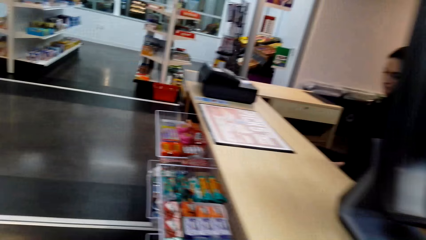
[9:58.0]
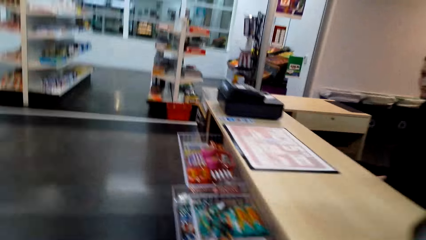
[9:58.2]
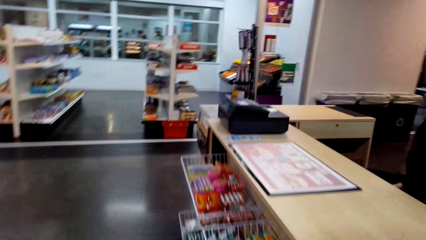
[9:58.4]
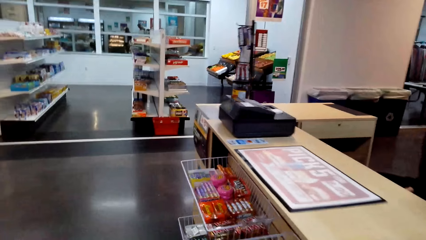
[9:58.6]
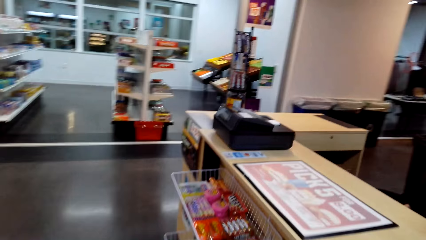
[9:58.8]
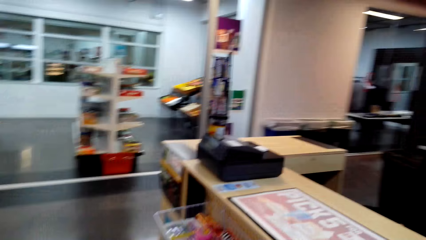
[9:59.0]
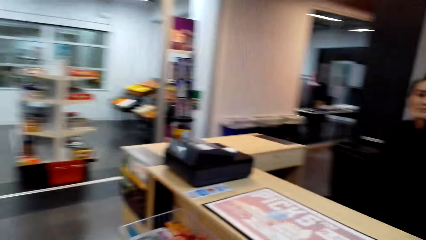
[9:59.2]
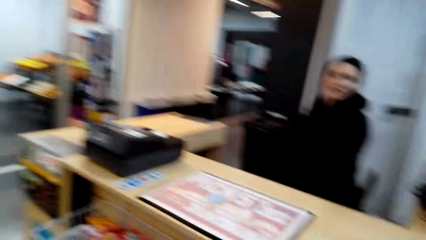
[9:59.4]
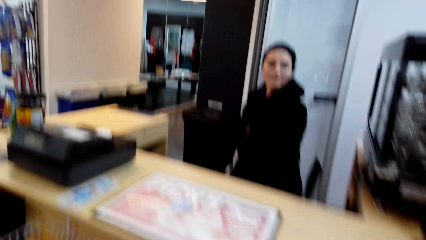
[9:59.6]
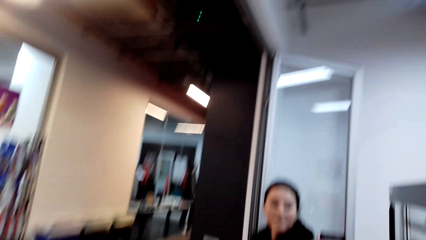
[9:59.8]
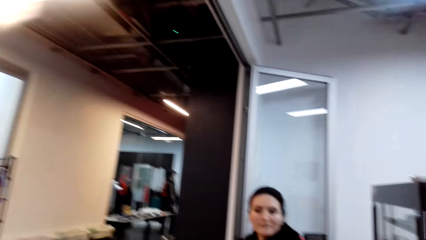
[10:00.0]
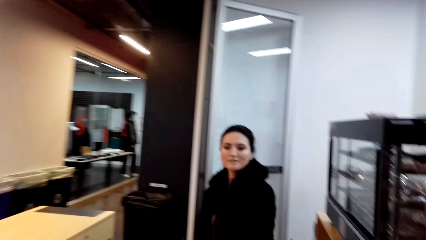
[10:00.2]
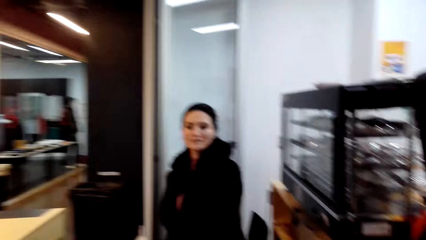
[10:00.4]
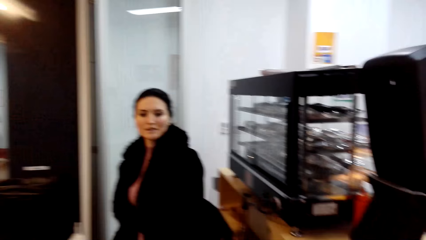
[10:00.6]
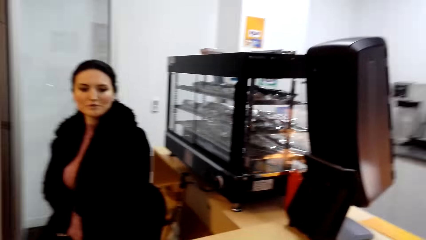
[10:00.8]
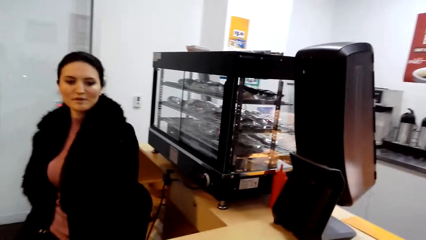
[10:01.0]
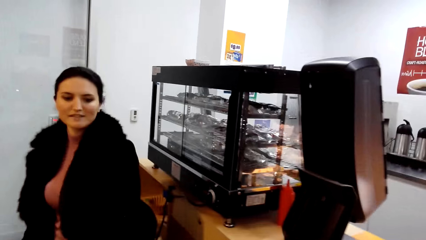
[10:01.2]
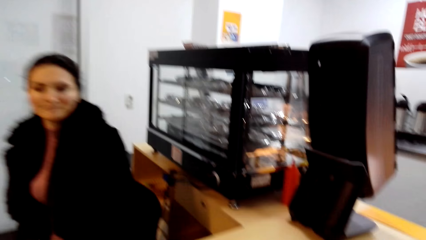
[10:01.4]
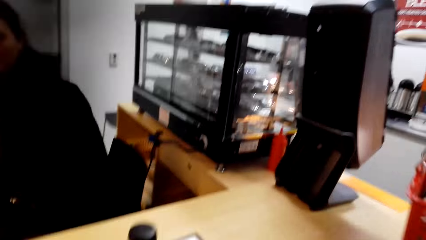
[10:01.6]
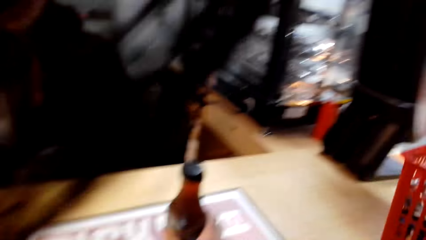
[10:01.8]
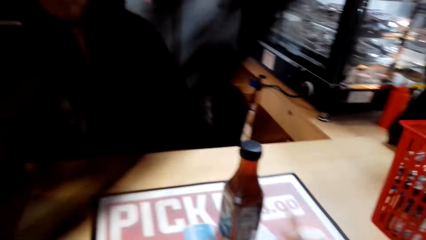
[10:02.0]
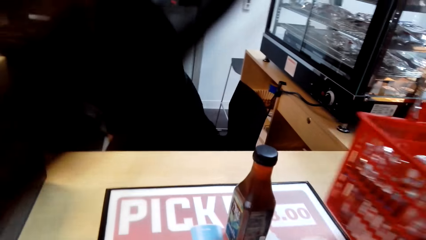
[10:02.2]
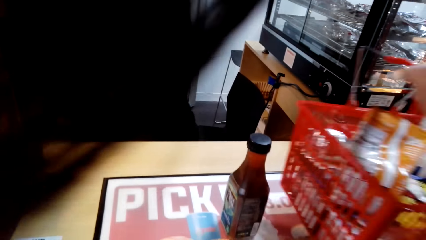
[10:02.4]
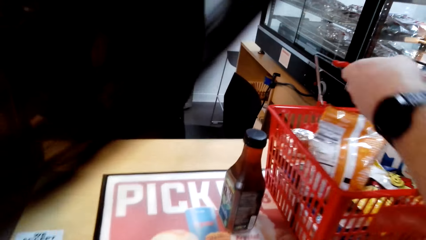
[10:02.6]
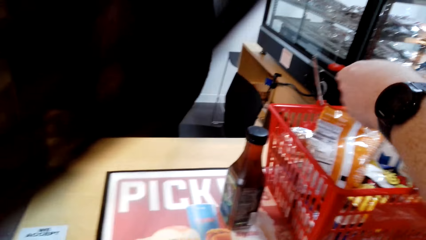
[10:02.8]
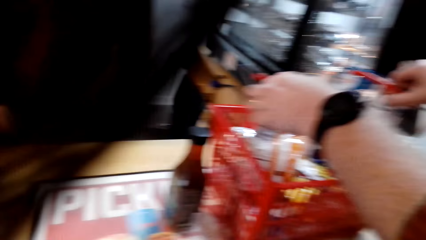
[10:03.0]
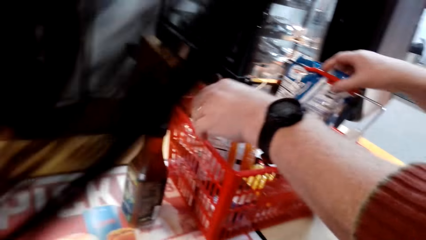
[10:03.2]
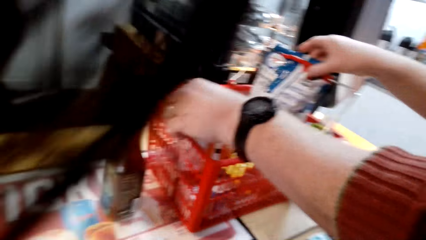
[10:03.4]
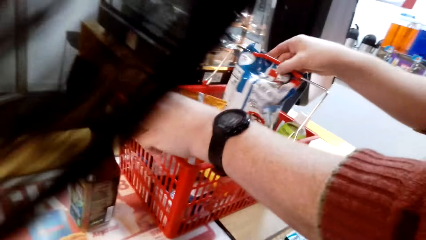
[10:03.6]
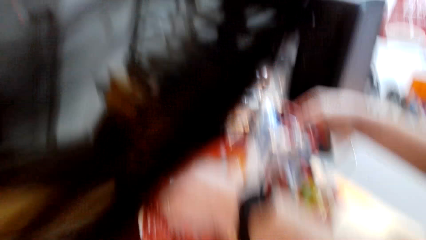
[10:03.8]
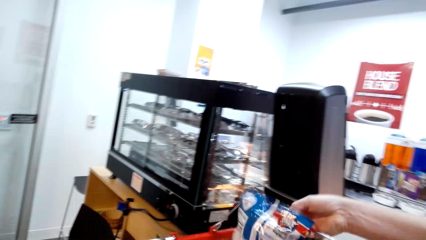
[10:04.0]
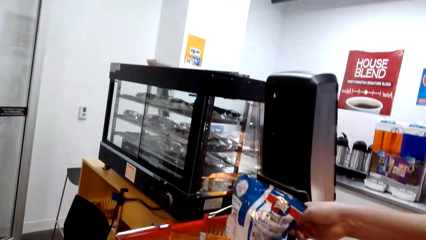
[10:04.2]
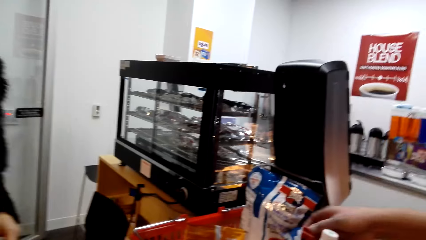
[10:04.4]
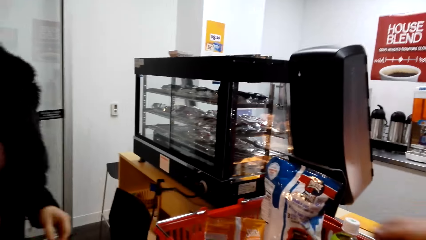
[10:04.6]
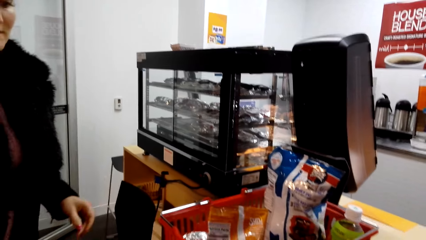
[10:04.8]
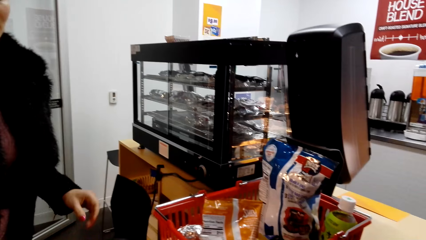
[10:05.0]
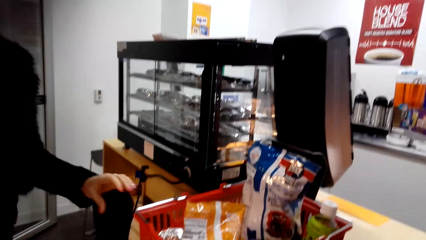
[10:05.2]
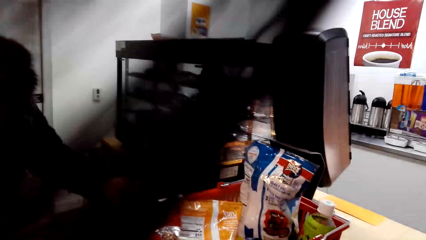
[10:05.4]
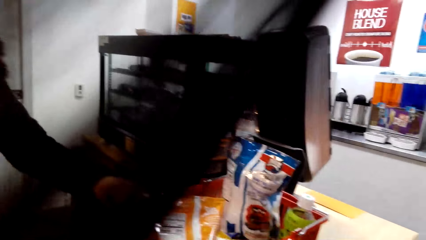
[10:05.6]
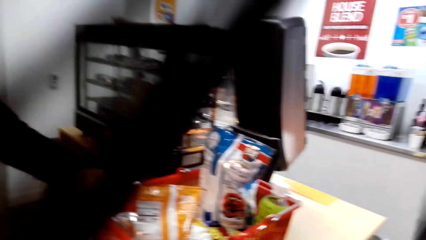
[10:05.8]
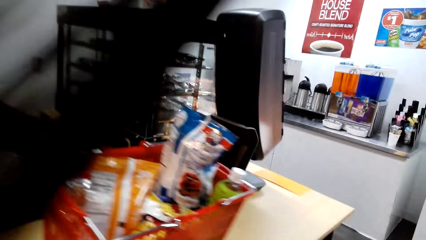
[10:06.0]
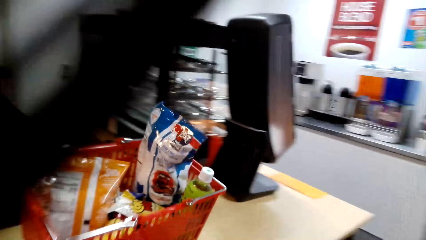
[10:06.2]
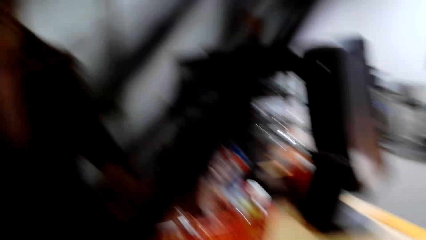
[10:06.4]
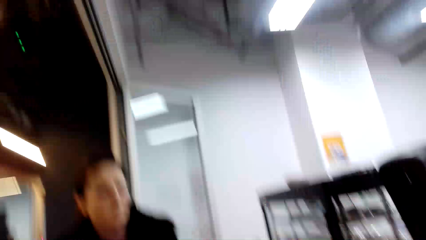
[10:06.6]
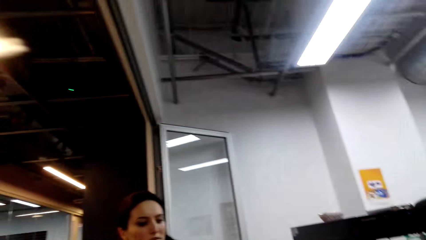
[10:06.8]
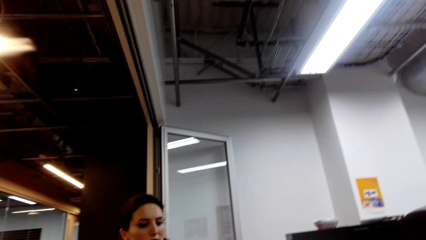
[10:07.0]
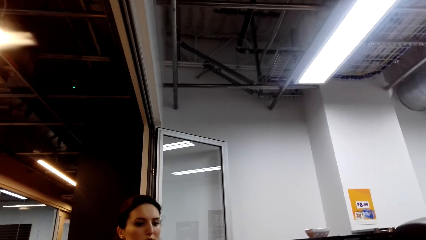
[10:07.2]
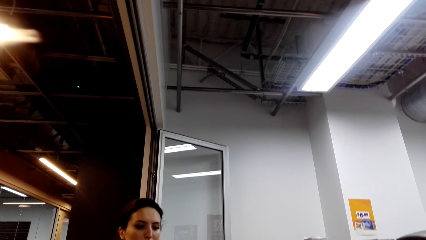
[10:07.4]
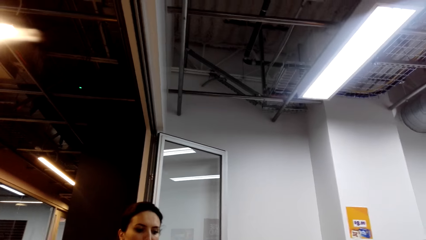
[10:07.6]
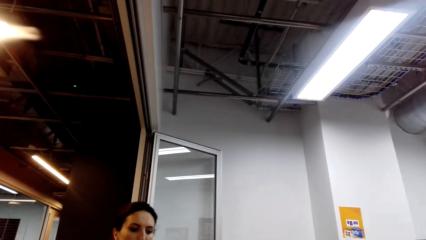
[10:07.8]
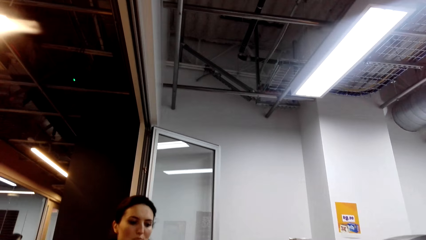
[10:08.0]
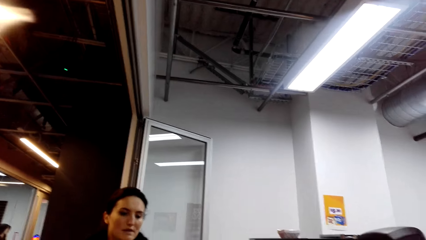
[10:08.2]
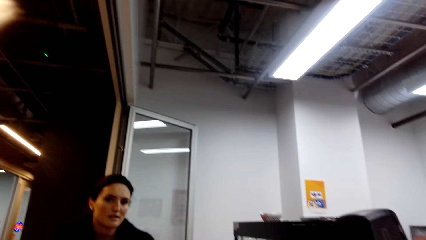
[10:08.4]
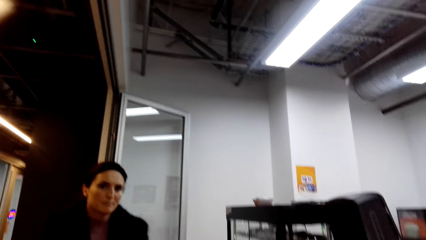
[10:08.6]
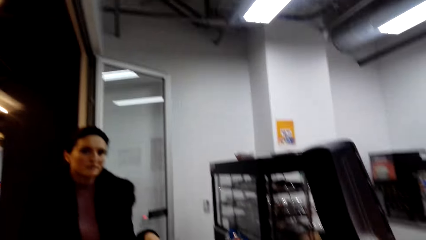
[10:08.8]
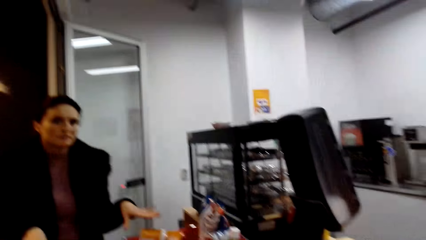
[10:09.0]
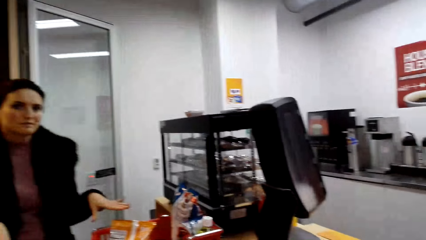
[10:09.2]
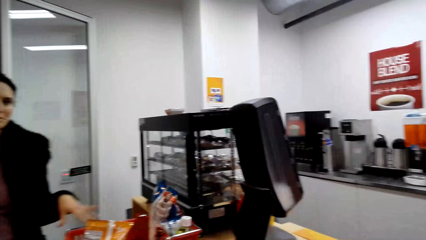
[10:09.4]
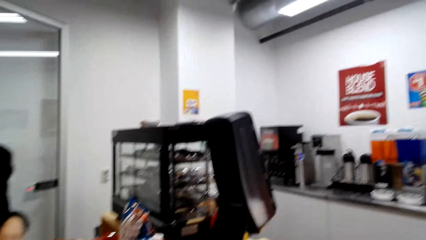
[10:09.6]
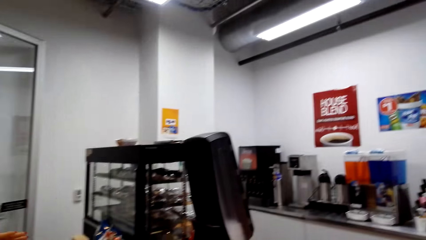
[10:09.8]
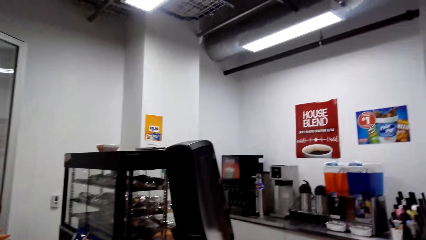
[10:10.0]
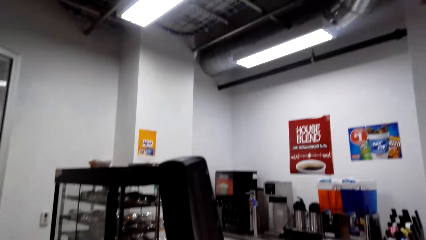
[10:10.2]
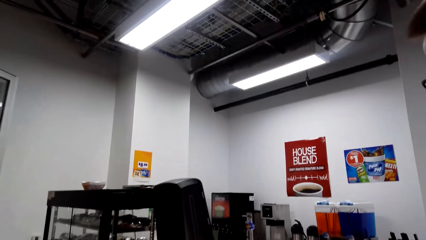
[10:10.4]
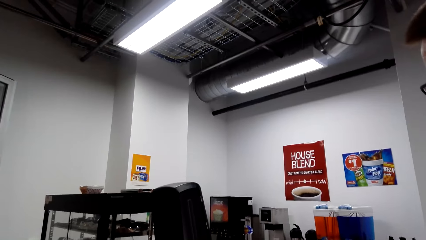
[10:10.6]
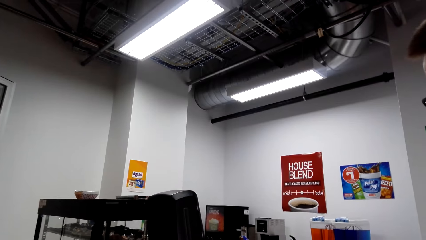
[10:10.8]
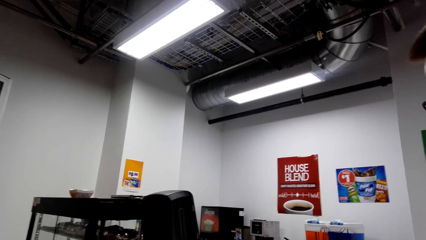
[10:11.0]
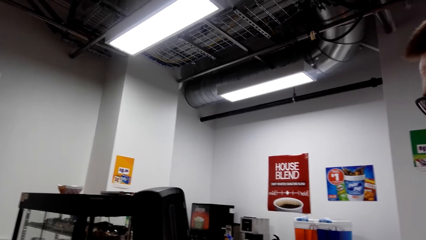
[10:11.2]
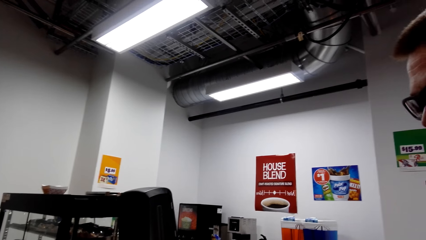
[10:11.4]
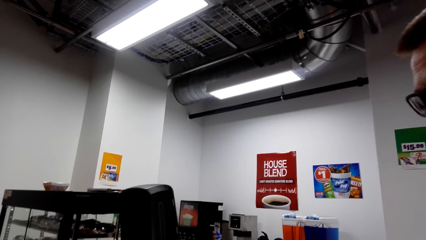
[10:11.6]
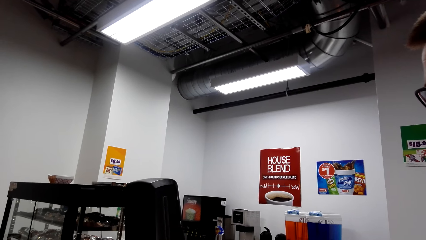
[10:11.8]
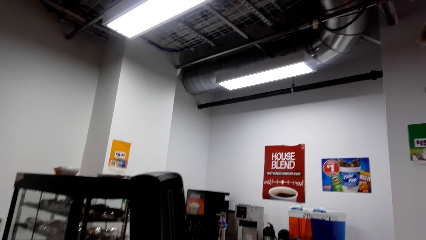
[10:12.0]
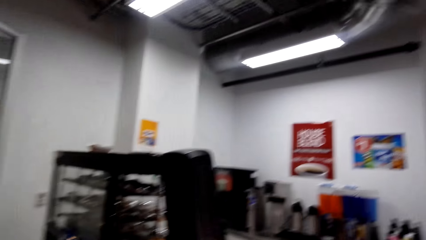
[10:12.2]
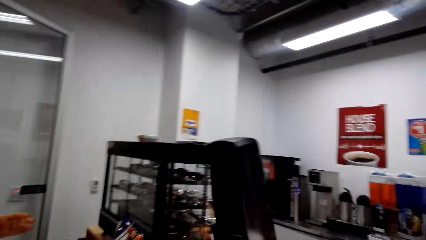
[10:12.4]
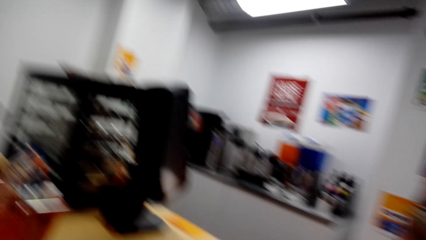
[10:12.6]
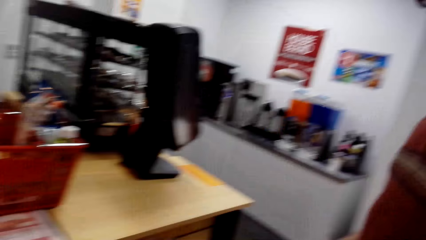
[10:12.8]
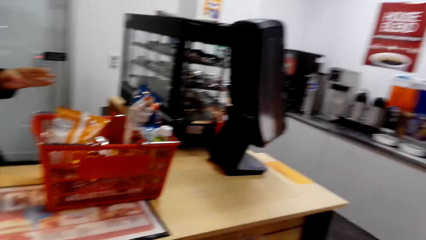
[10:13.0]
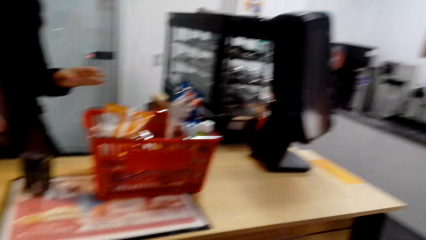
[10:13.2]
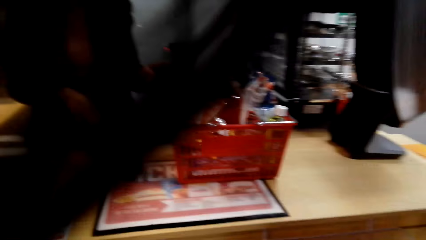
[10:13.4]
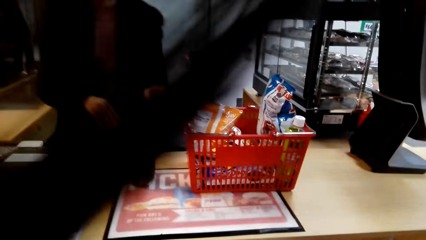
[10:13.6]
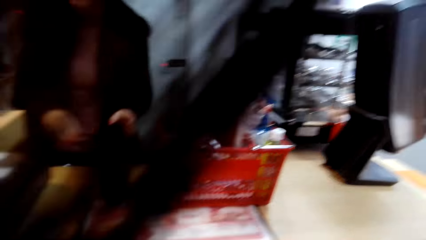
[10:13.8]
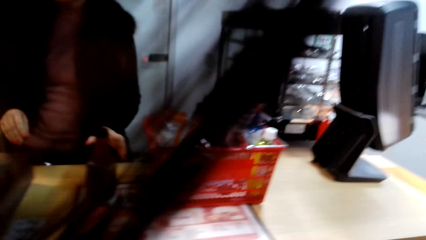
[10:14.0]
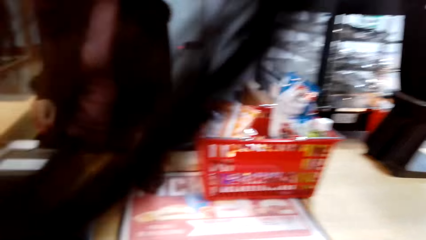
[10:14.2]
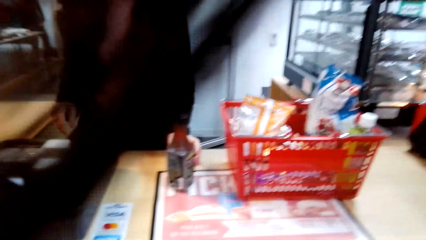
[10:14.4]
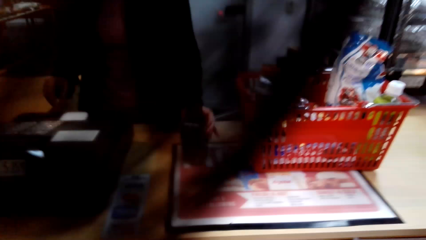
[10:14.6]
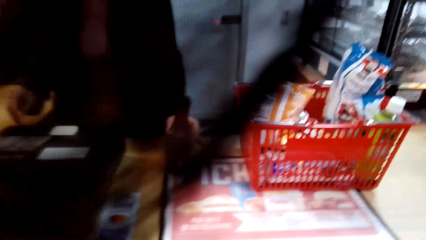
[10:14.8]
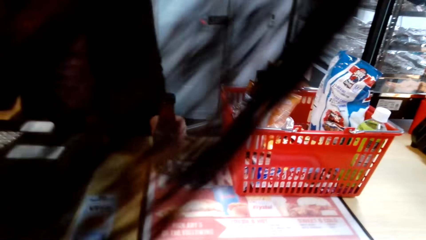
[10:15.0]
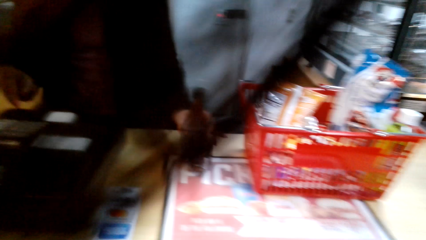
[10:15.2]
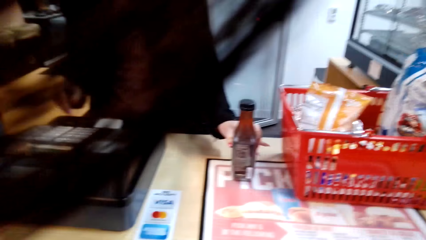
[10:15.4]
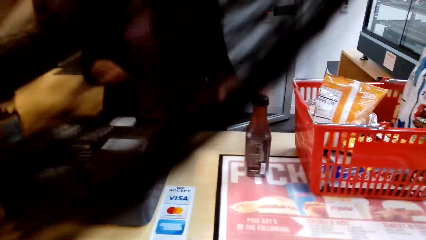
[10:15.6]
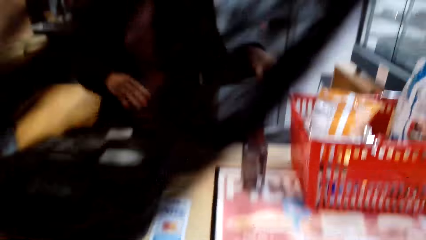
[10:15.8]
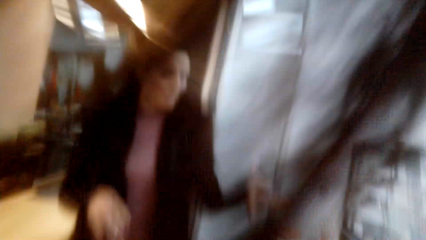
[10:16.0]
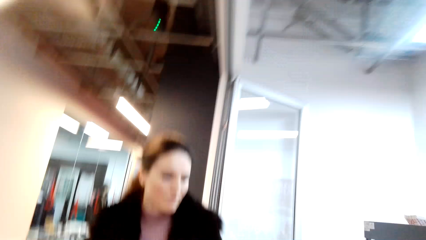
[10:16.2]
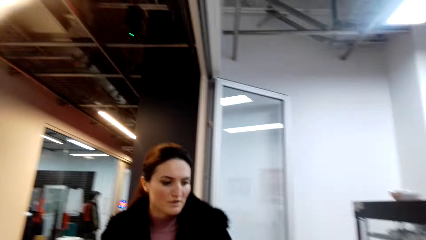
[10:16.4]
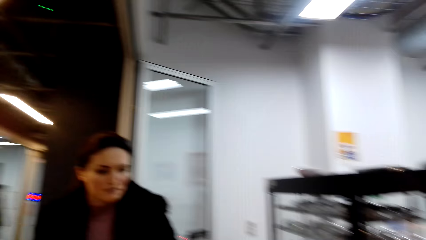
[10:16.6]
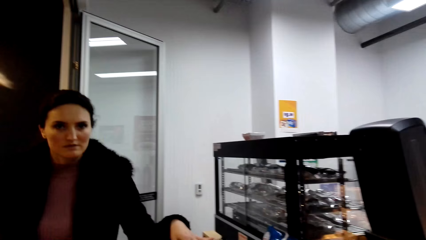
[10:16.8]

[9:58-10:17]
The camera wearer speaks to a person. A man places the shopping basket on the counter. A woman pulls the shopping basket. The camera wearer looks around the store.
